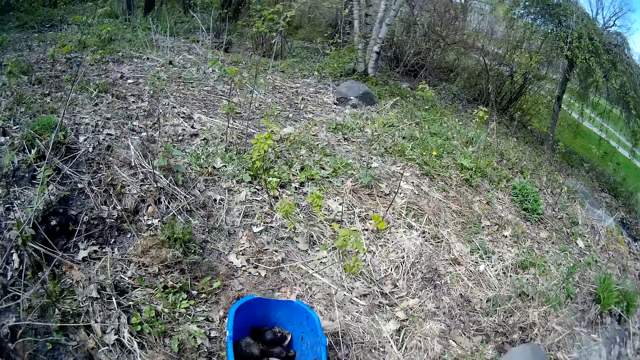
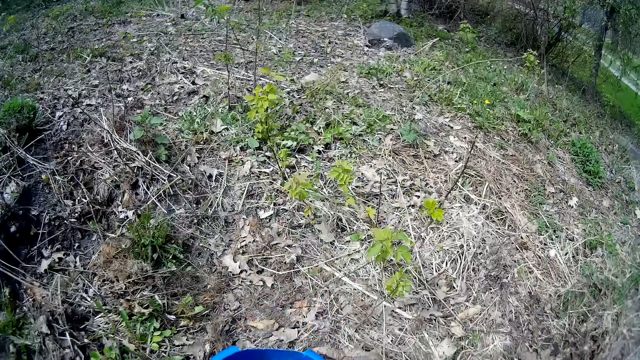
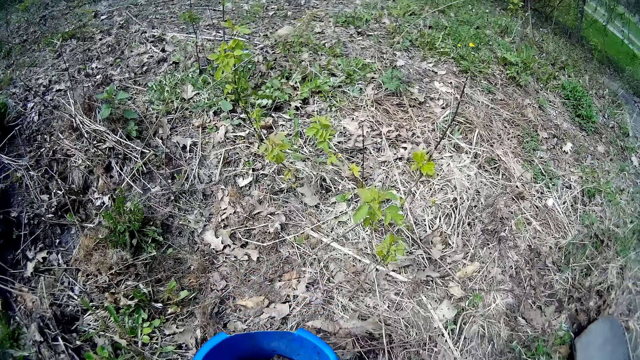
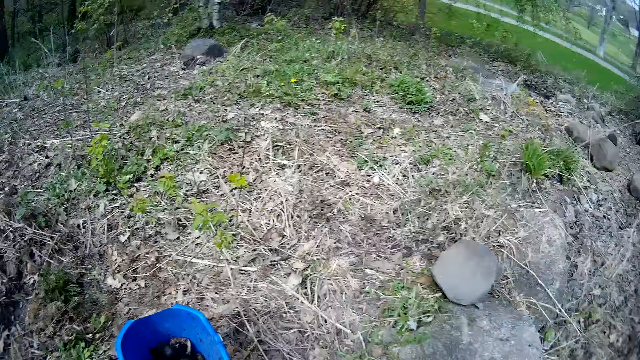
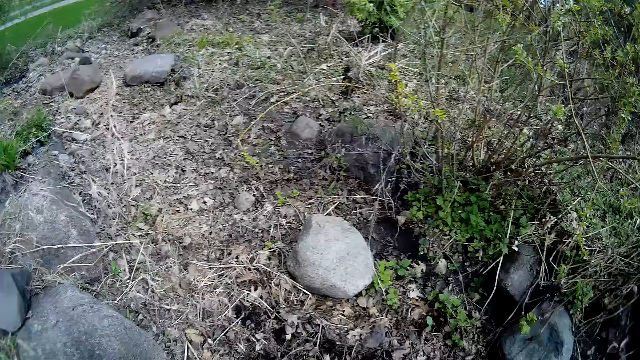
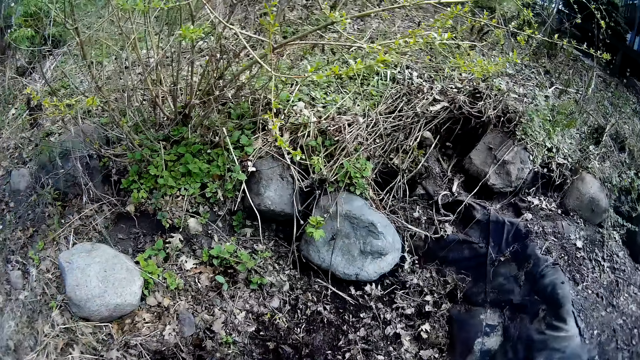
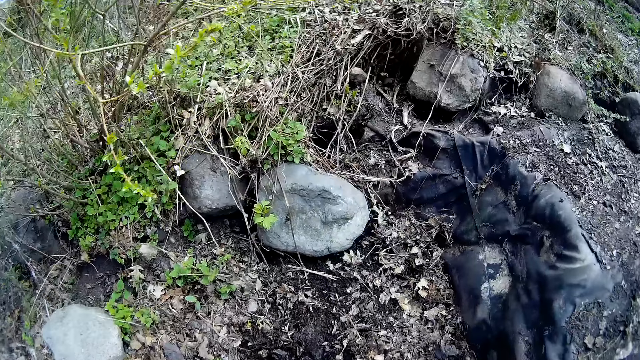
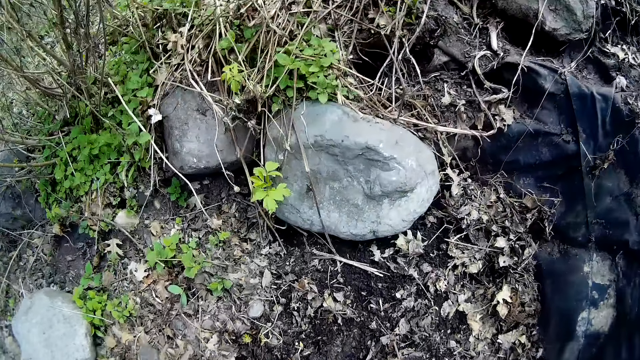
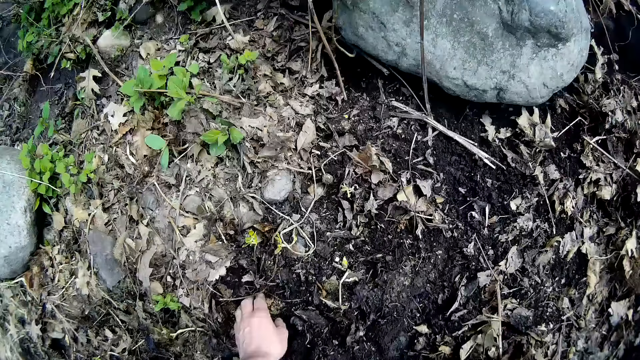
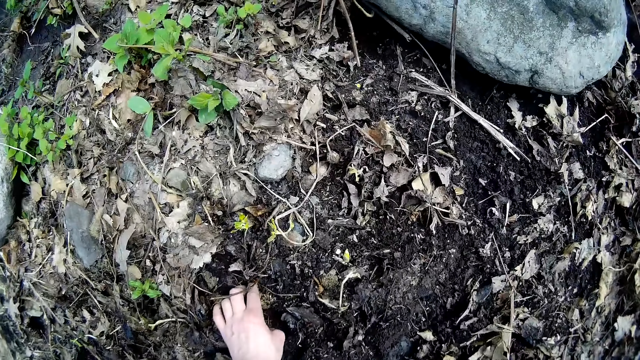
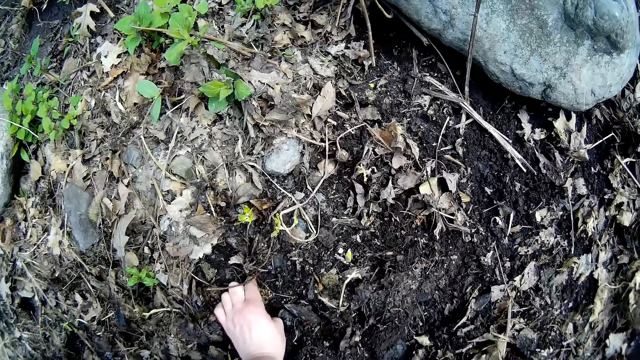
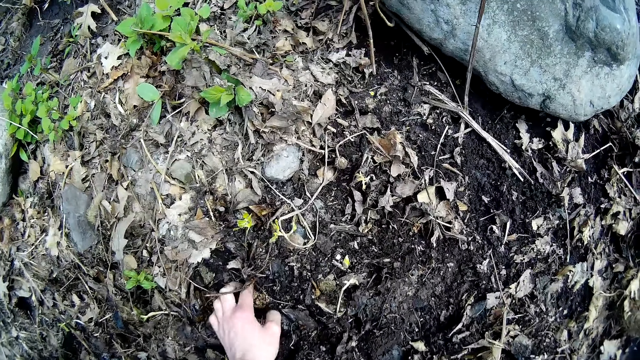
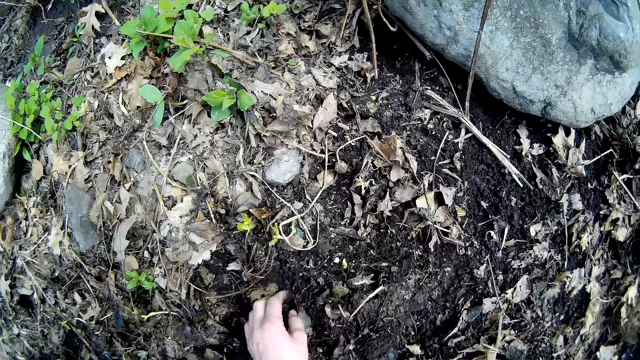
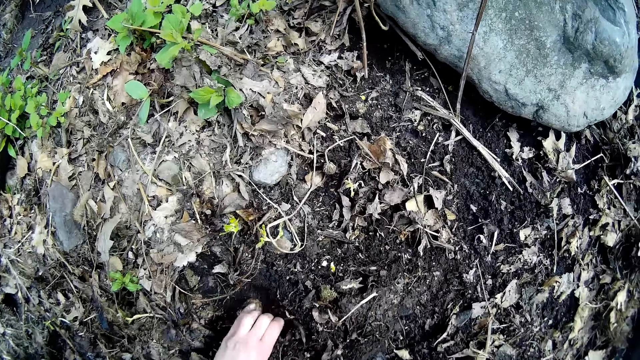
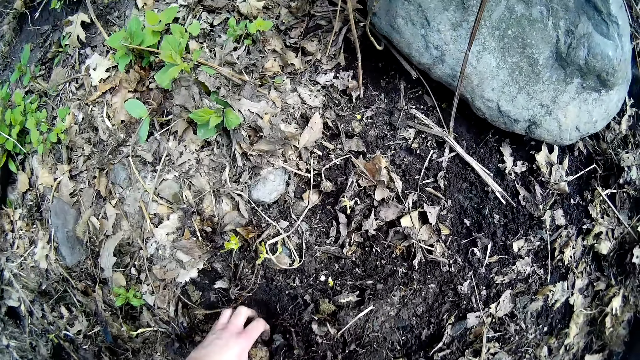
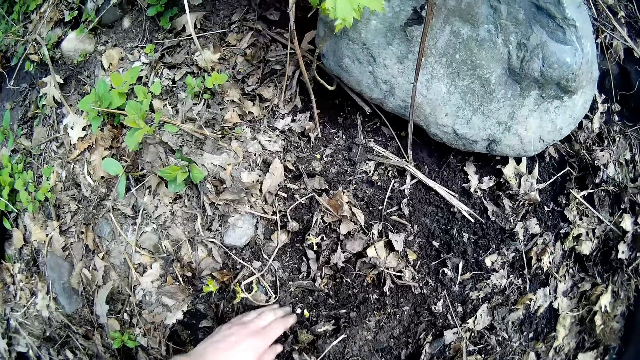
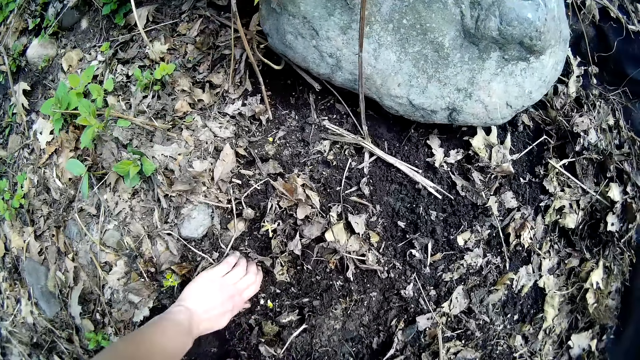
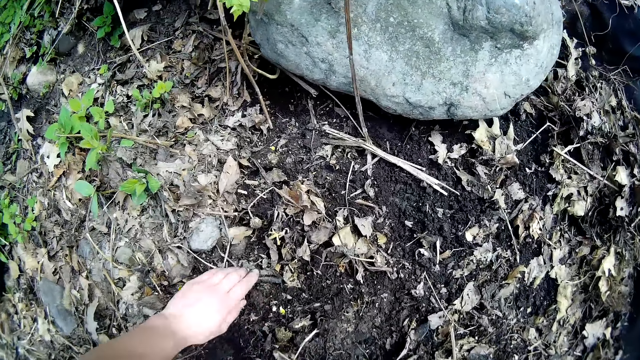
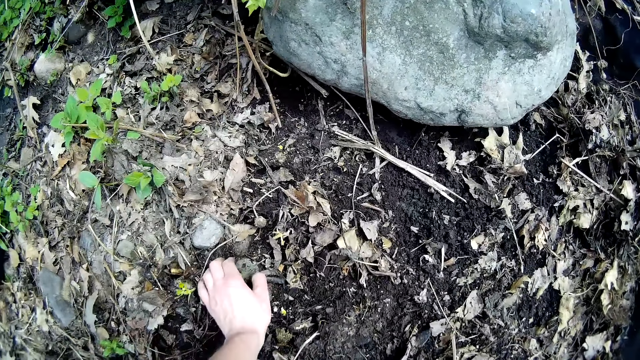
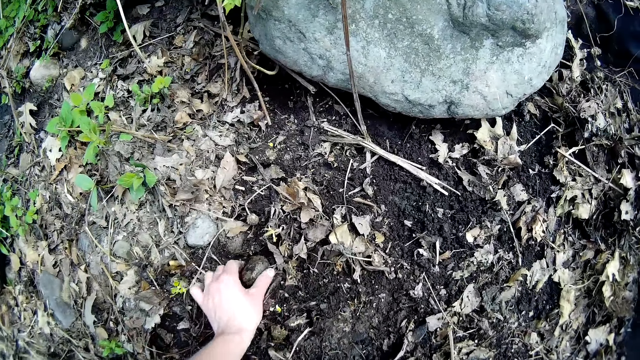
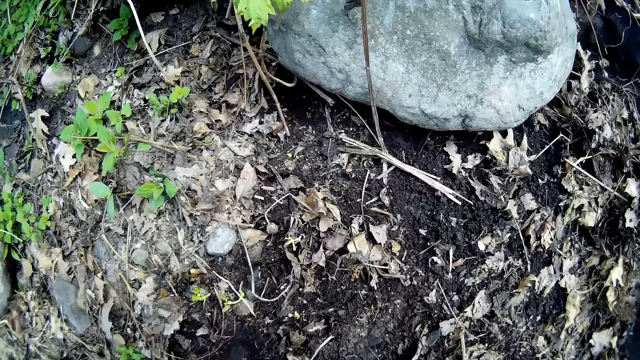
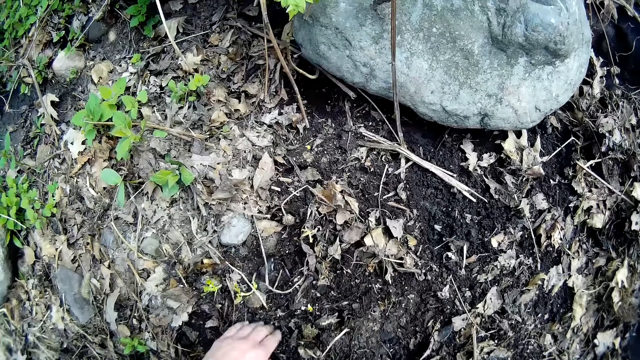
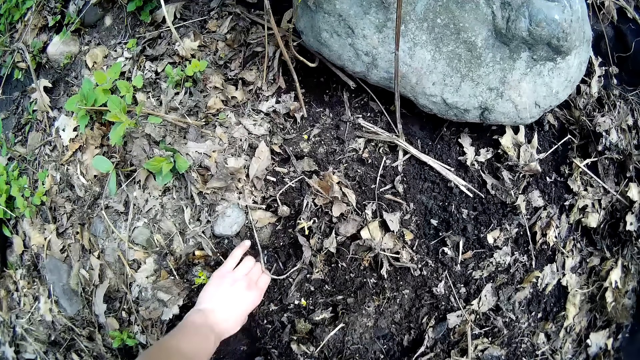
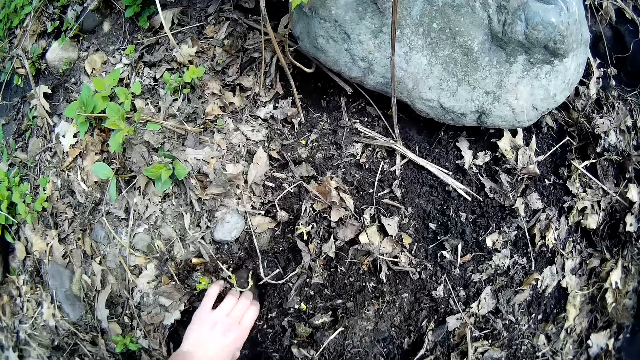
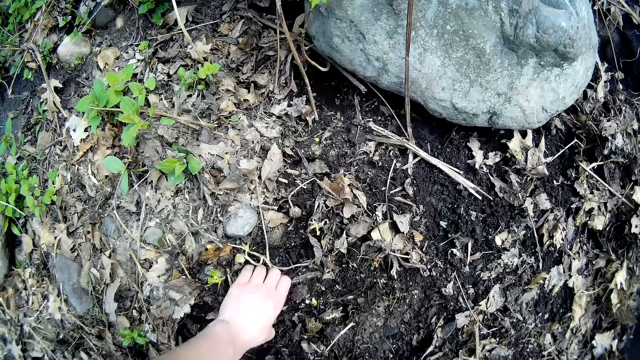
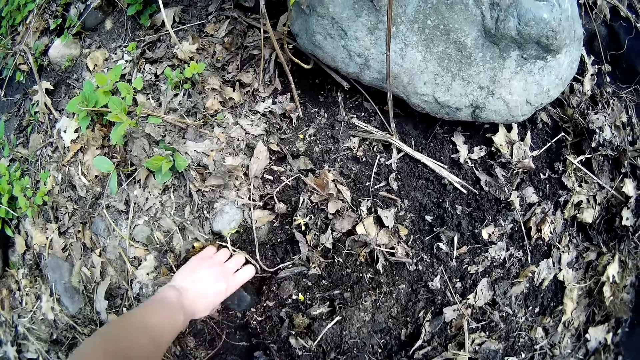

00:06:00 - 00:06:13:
The camera wearer walks away from the blue bucket. She holds a stone. She sweeps sand aside with her left hand. She holds a stone. She picks a stone from the ground with her left hand. She puts aside a stone. She holds a stone. She pulls a stone. She picks a stone from the ground with her left hand. She holds a stone. She pulls a stone. She picks a stone from the ground with her left hand. She places her hand on the ground and pulls out a stone.

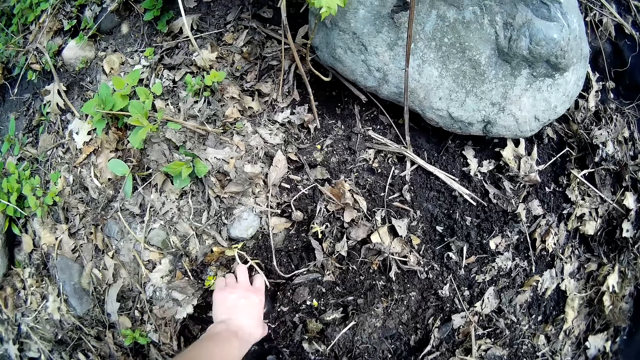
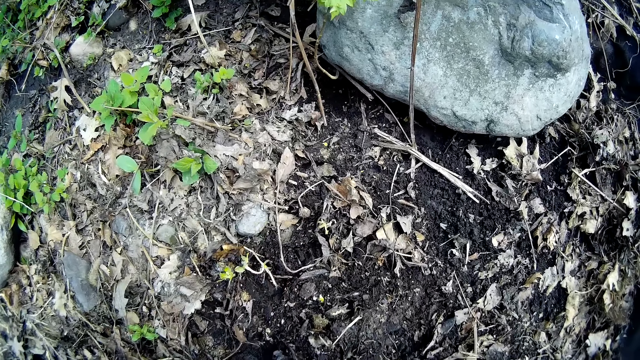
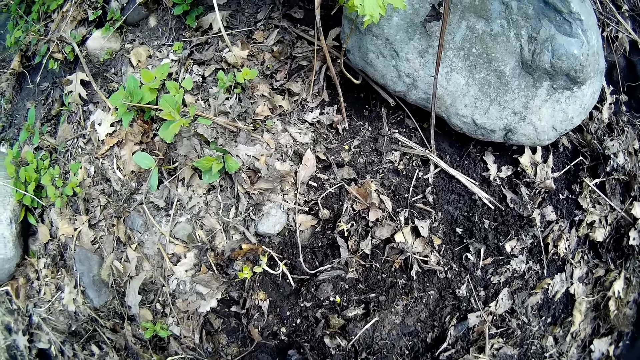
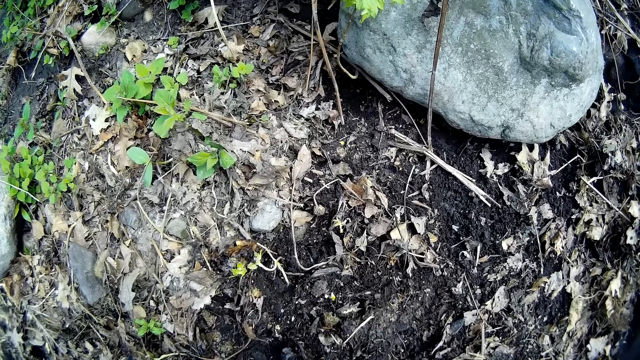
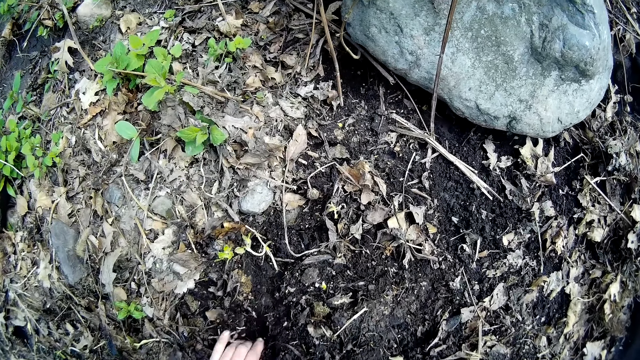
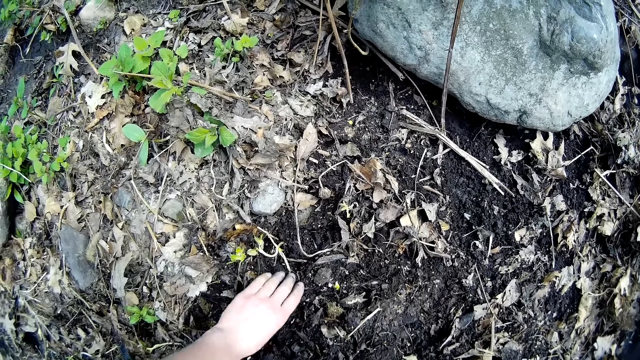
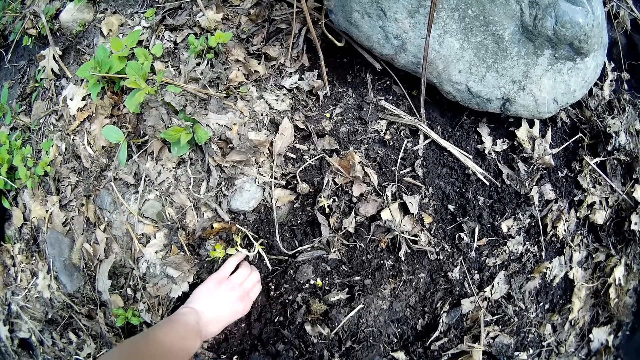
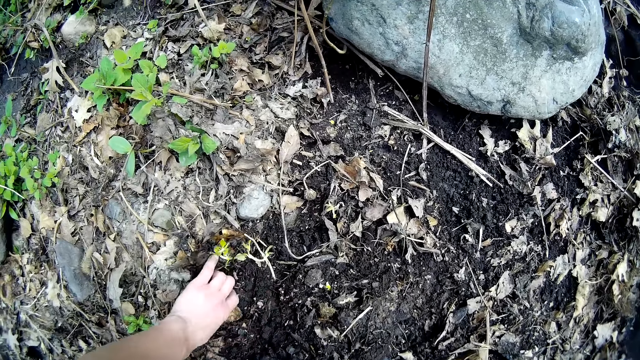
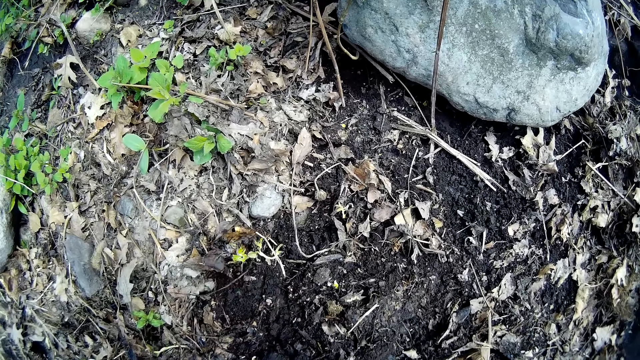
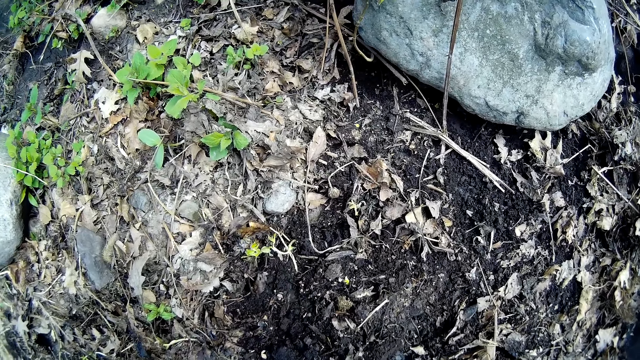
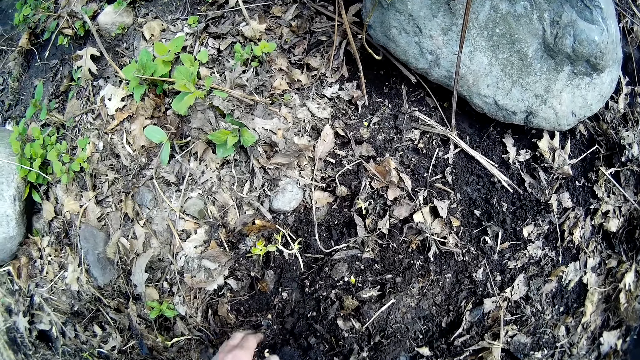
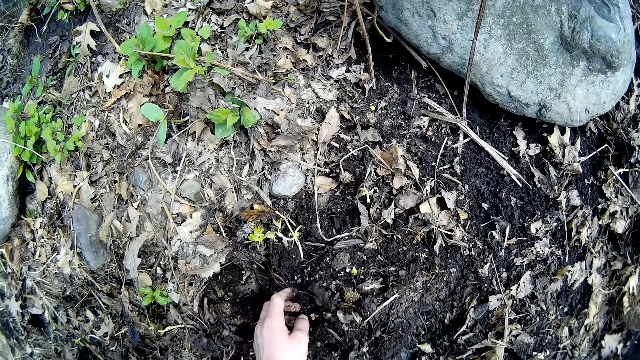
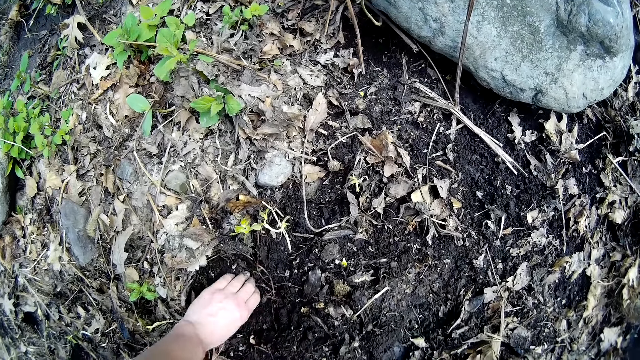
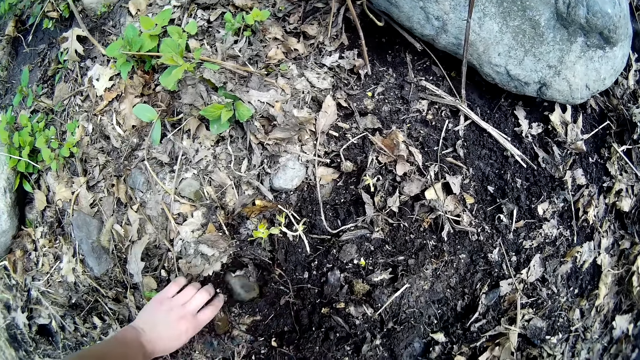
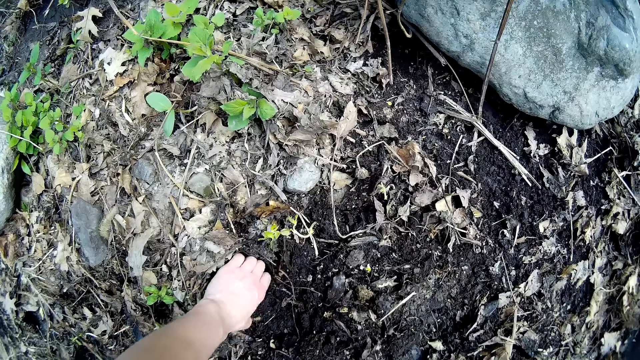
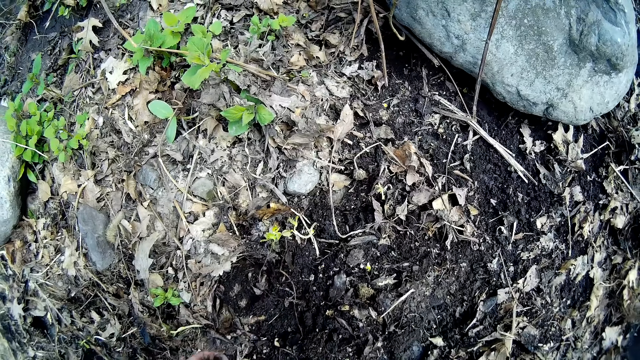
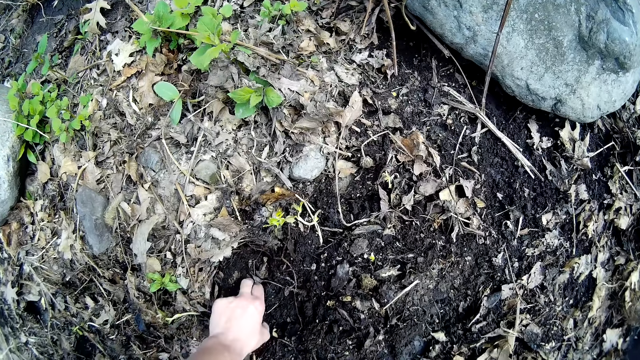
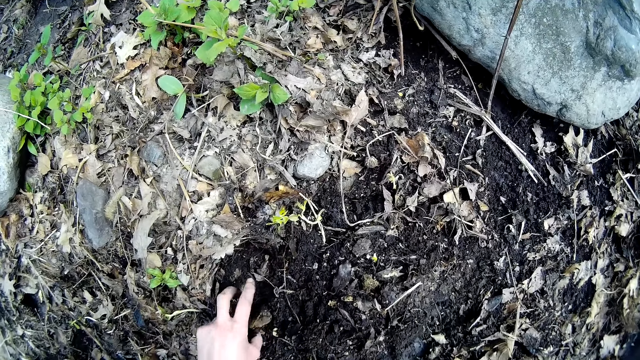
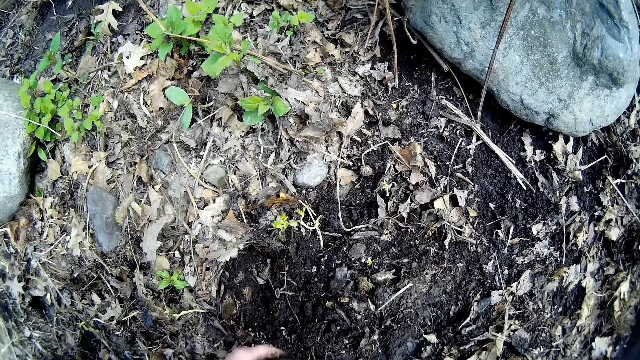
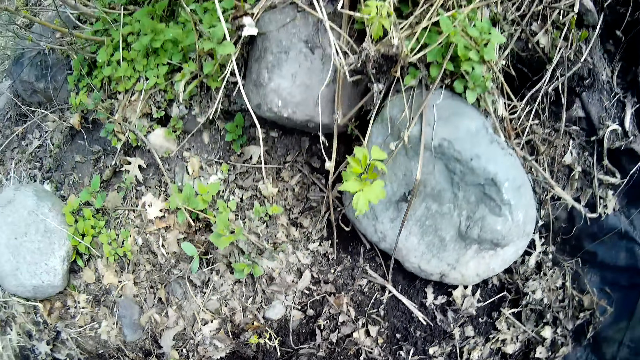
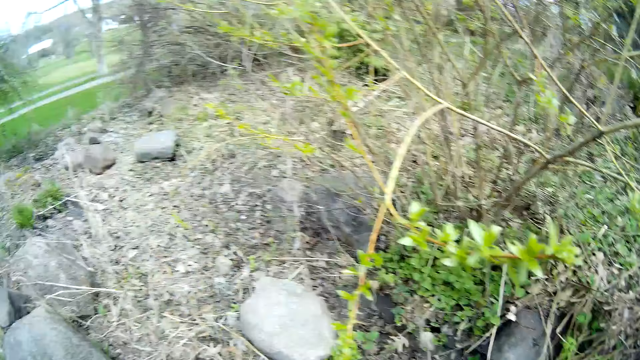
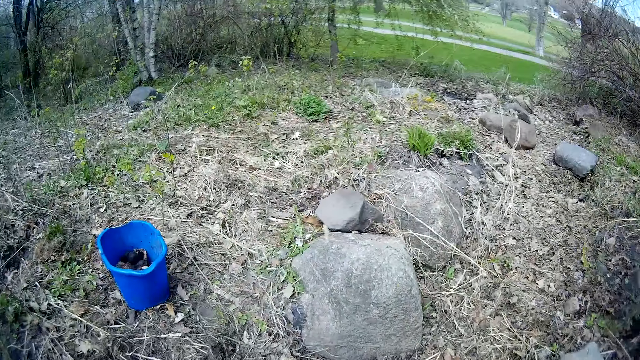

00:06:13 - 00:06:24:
The camera wearer moves a stone aside. She digs the soil with her left hand. She holds a stone. She picks a stone from the ground with her left hand. She puts aside a stone. She digs the ground with her hand. She holds a stone. She picks a stone from the ground with her left hand. She picks a stone again. She places her two fingers in the hole. She holds a stone. She puts aside a stone. She walks towards the blue bucket on the ground.
